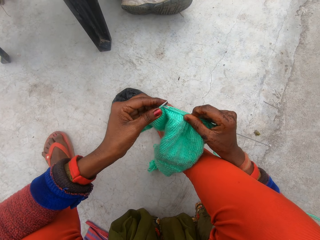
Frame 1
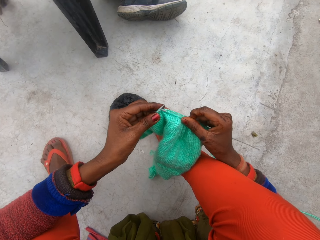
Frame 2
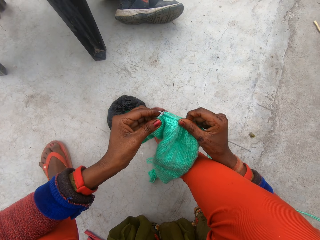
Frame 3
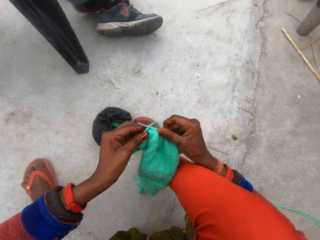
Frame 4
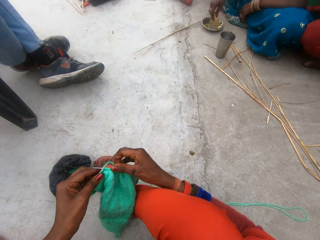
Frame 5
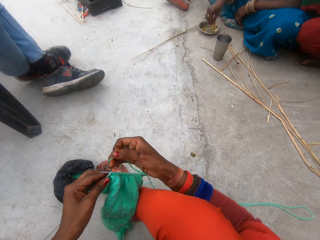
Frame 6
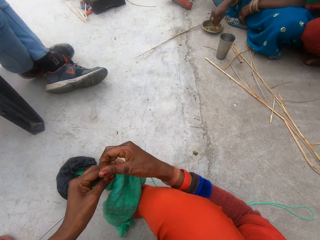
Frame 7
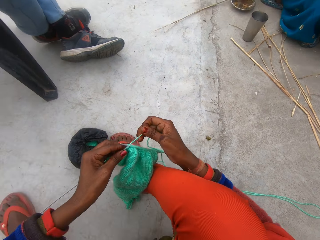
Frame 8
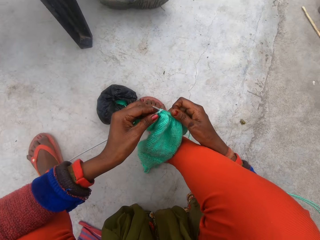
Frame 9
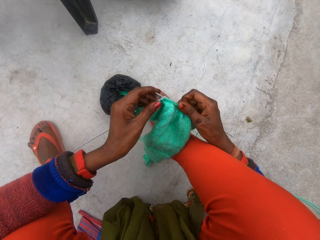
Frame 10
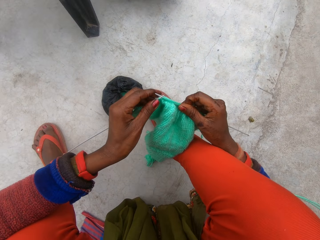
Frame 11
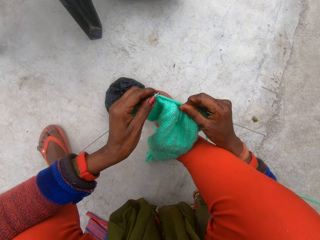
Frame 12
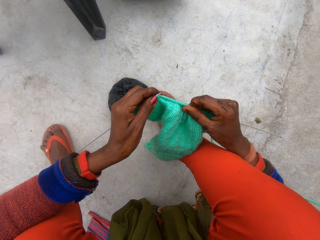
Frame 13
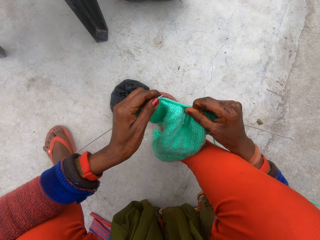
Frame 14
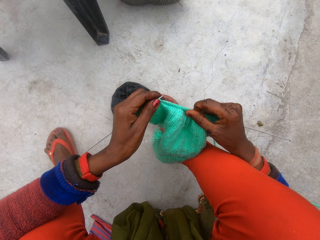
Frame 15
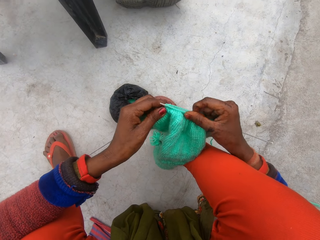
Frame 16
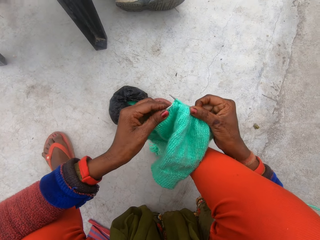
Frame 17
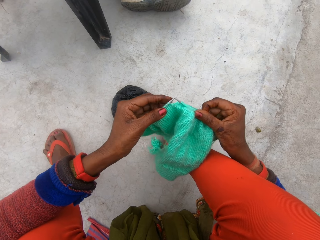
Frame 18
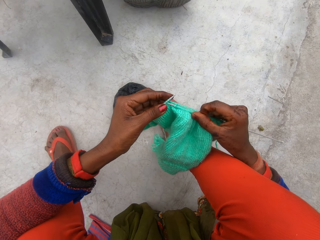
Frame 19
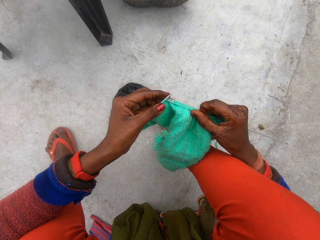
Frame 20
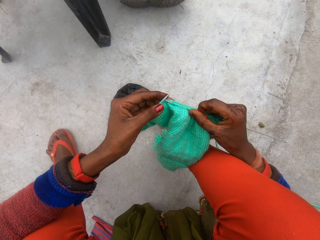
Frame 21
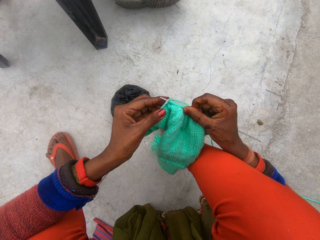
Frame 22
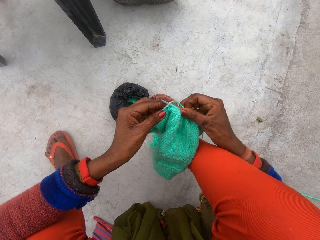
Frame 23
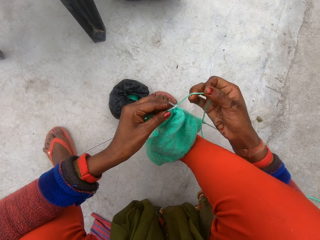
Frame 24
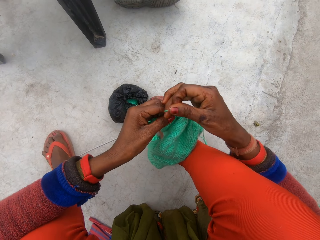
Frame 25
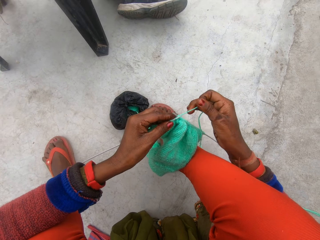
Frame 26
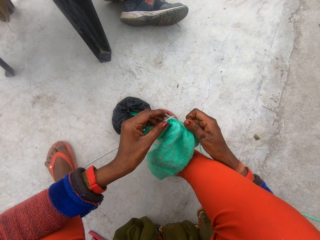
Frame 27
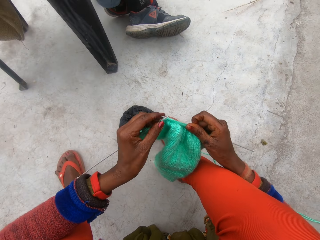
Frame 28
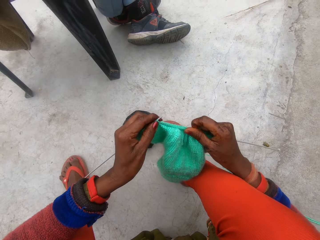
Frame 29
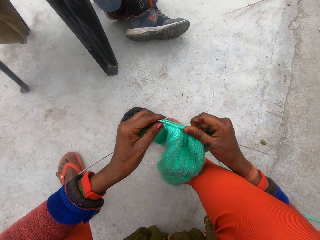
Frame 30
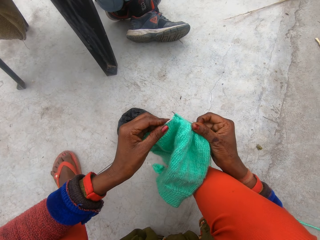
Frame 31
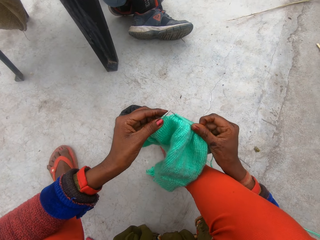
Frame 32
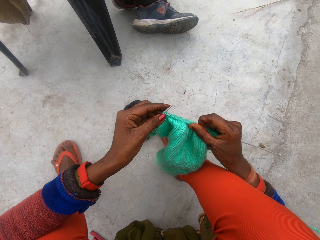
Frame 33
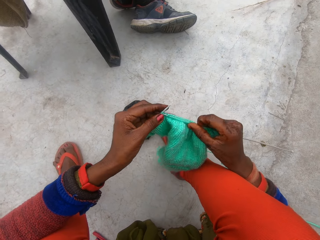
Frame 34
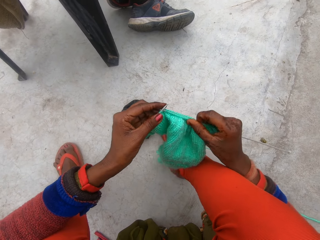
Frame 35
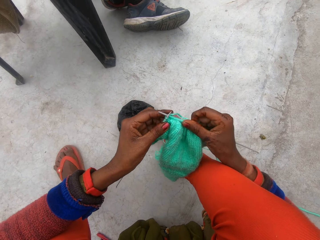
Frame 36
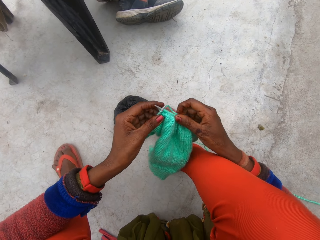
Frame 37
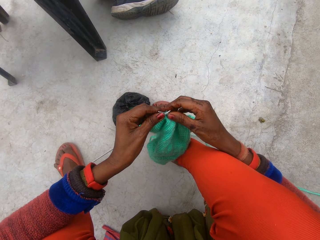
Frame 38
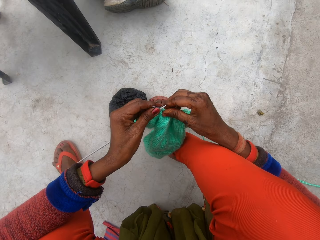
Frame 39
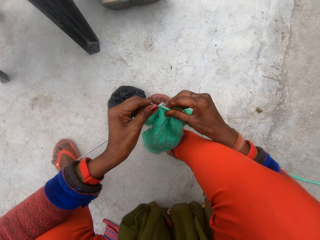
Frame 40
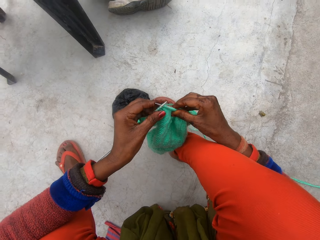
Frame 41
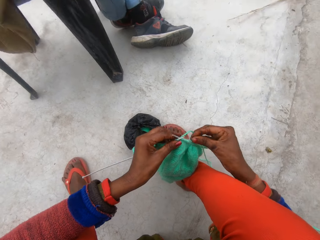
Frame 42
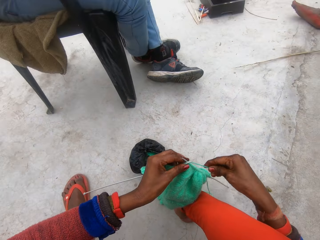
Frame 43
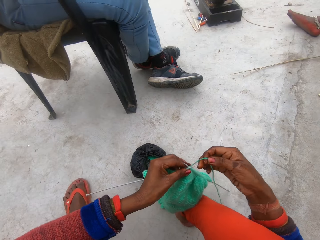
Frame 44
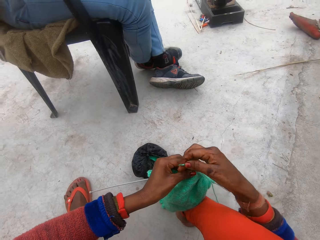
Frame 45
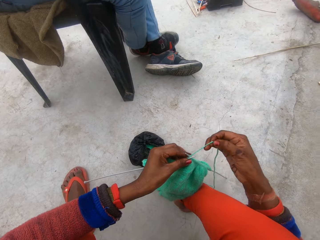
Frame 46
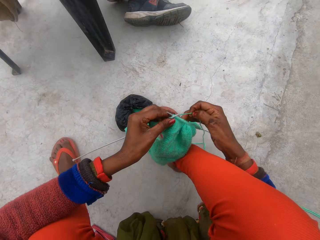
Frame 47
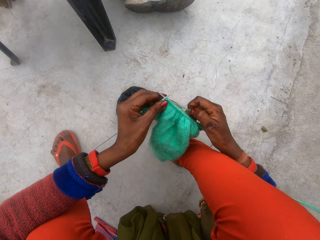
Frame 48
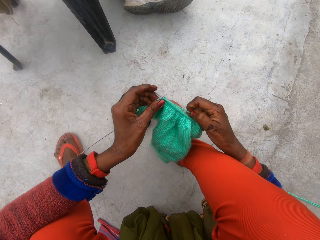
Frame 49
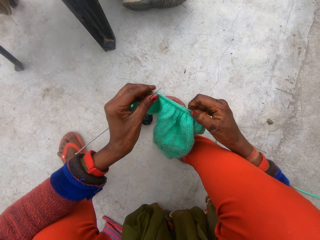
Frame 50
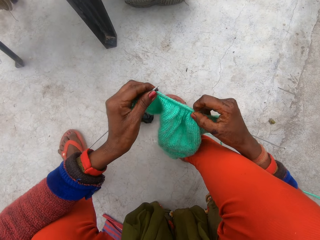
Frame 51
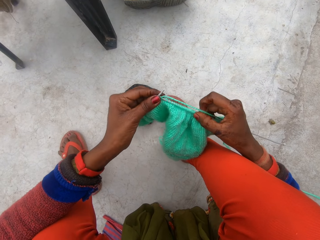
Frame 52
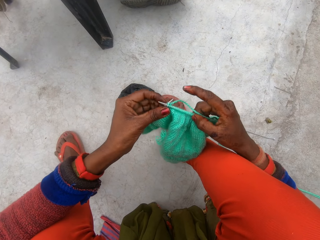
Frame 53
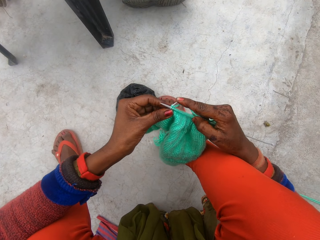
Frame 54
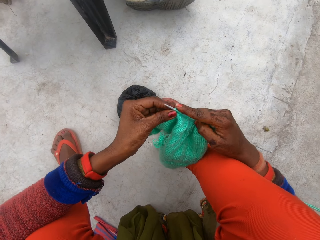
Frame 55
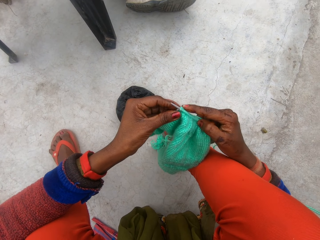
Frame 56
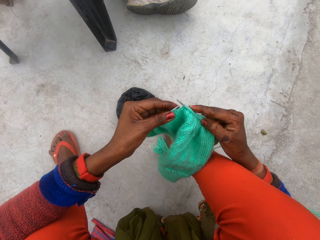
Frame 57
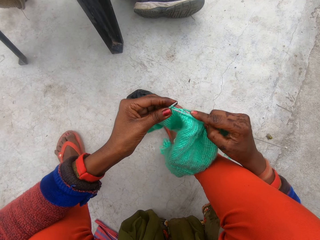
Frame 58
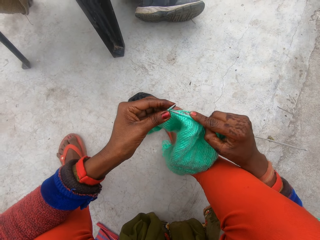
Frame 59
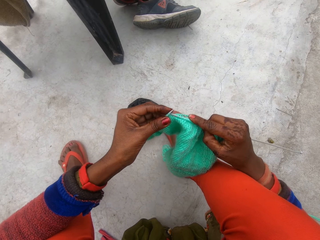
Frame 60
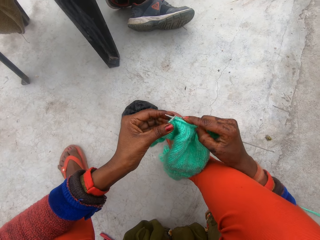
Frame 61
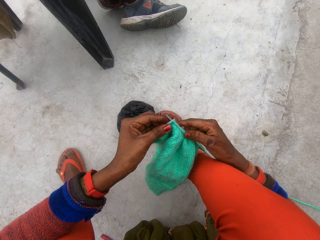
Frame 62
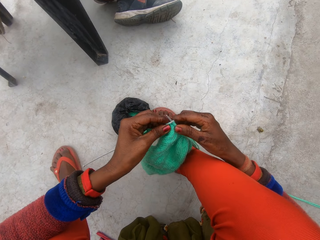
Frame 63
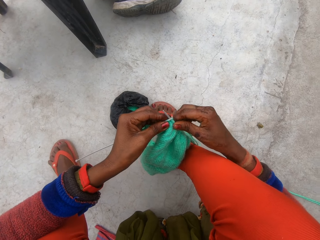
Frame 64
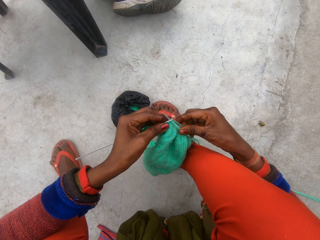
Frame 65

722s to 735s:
The camera wearer knits a crochet. She loops the wool around the knitting needles with her right hand. She knits the cloth with the knitting needles in her hands. She loops the wool around the knitting needles with her right hand. She knits the cloth with the knitting needles in her hands. She loops the wool around the knitting needles with her right hand. She knits the cloth with the knitting needles in her hands.

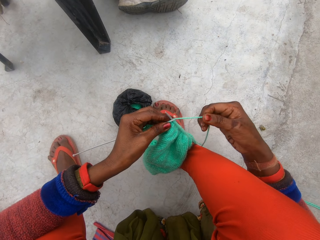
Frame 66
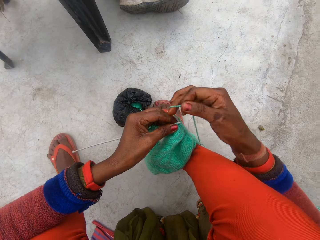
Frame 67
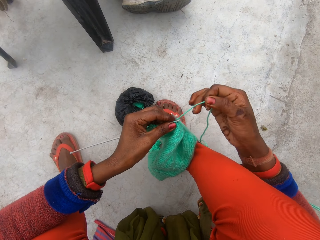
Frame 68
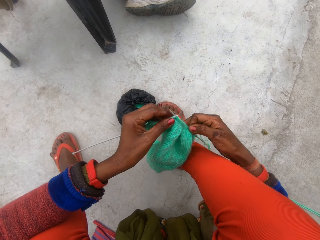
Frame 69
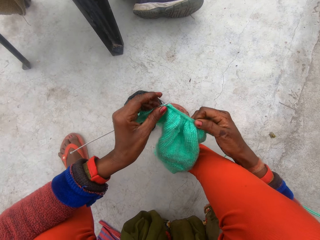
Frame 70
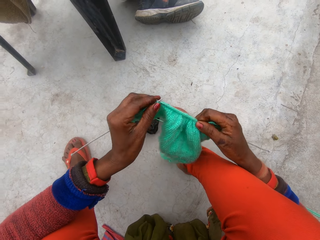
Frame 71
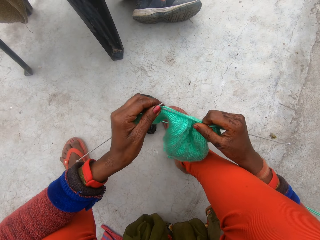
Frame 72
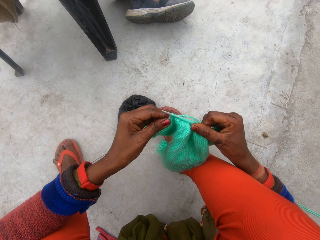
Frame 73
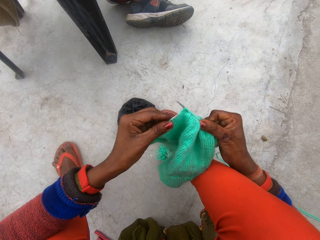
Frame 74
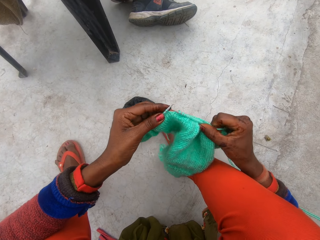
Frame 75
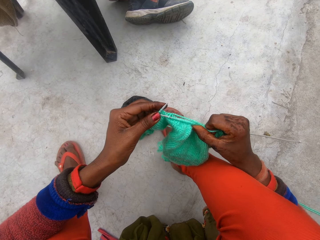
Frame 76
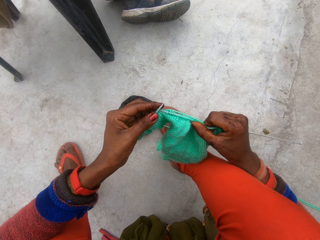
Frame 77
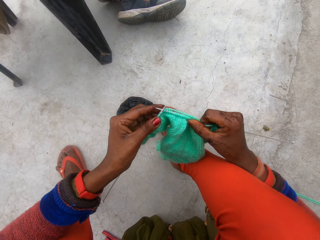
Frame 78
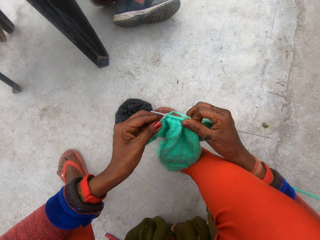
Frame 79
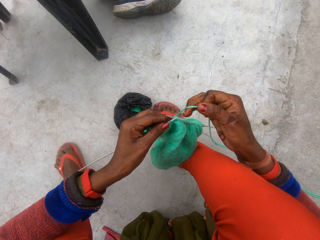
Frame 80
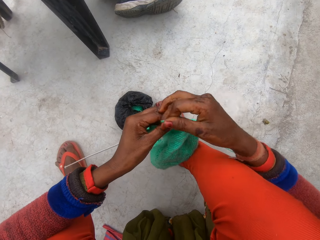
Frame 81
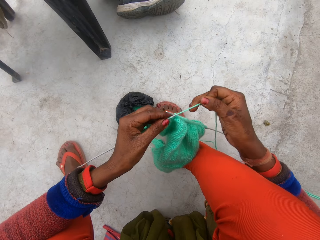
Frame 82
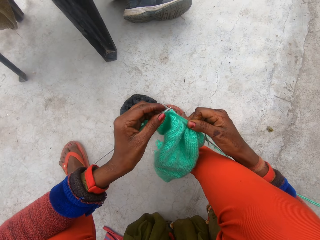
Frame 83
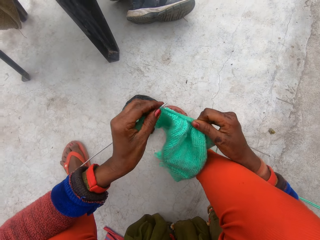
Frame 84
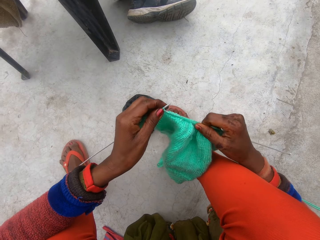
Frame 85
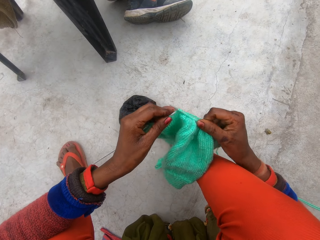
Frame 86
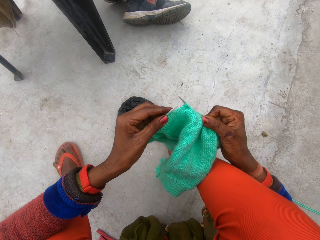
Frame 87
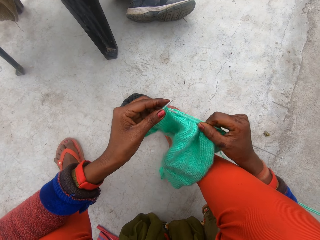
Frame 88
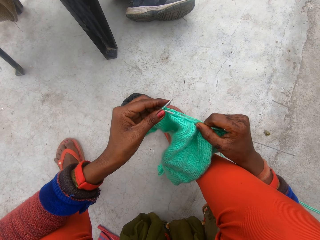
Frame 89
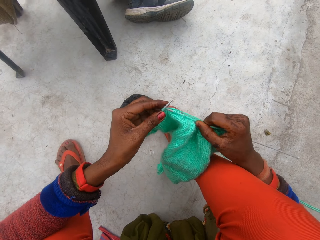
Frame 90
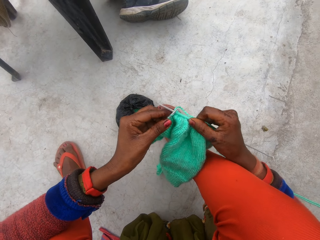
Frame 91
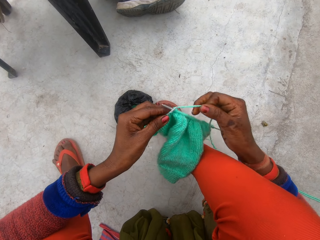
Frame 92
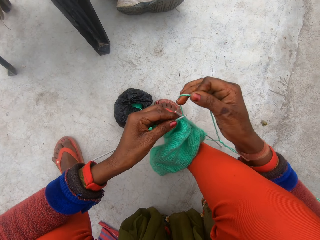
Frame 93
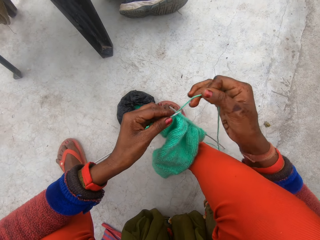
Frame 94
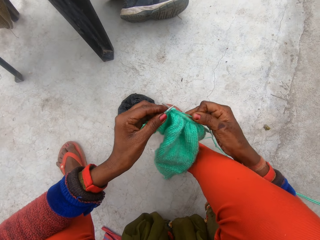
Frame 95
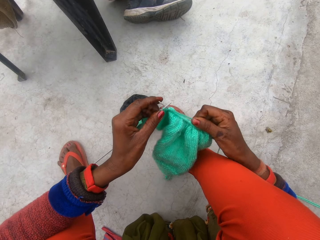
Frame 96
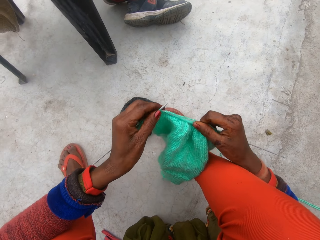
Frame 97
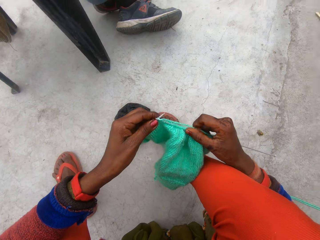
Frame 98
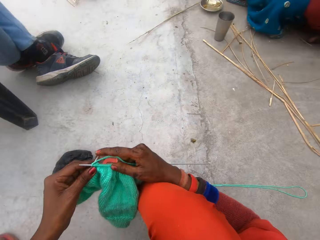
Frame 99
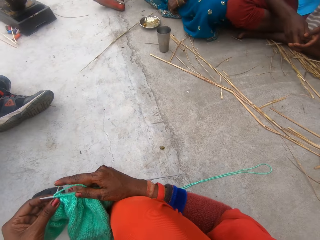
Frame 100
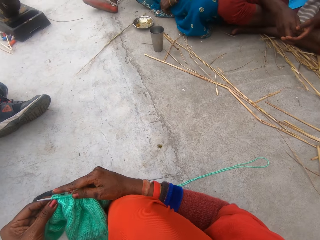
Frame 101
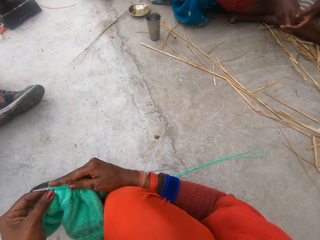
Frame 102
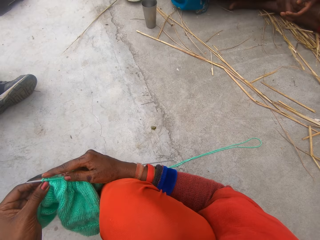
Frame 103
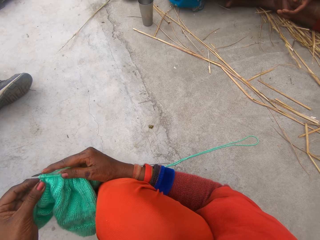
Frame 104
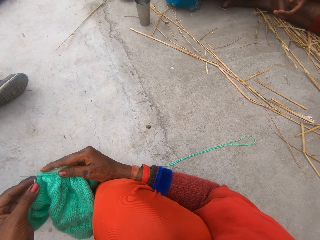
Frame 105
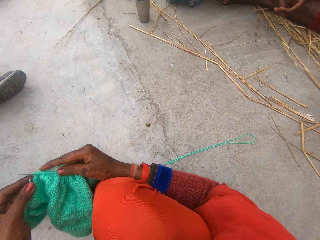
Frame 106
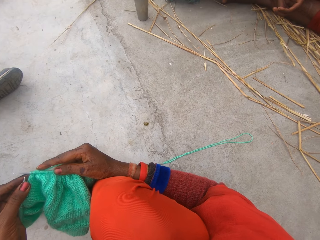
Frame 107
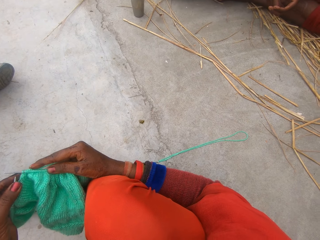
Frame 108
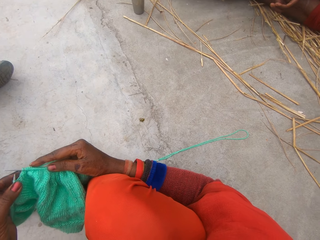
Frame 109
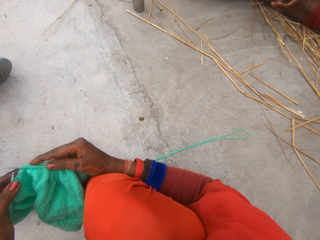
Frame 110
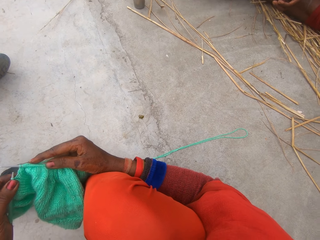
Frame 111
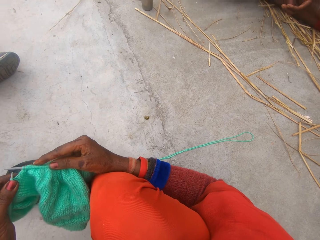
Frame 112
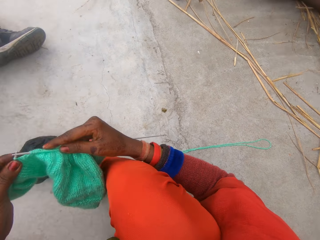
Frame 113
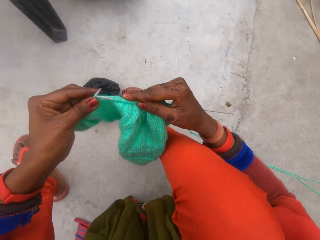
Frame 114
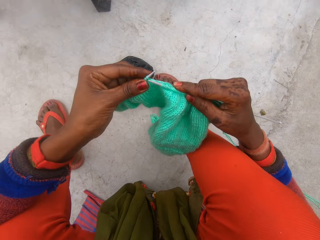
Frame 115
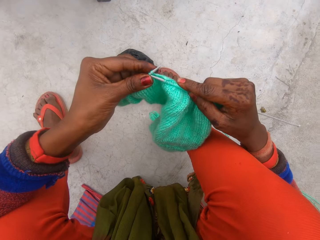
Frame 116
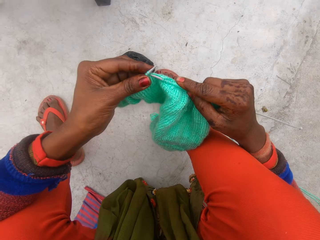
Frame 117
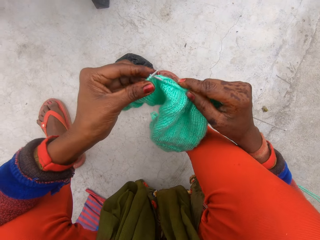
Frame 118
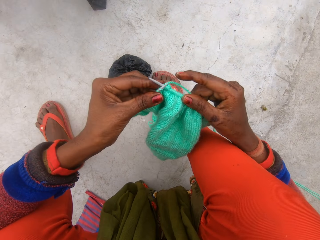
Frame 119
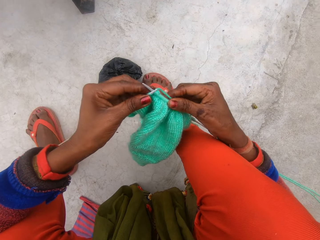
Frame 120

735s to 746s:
The camera wearer loops the wool around the knitting needles with her right hand. She knits the cloth with the knitting needles in her hands. She loops the wool around the knitting needles with her right hand. She knits the cloth with the knitting needles in her hands. She loops the wool around the knitting needles with her right hand. She knits the cloth with the knitting needles in her hands. She looks around. She knits a crochet.
